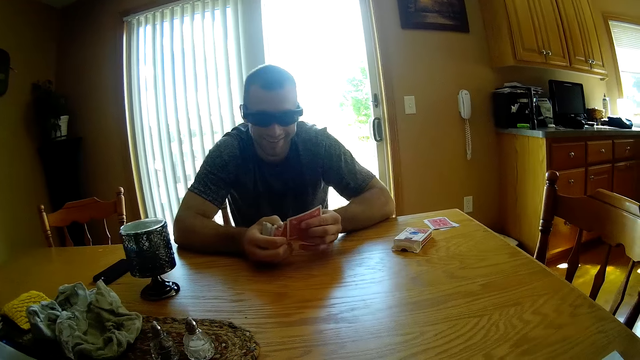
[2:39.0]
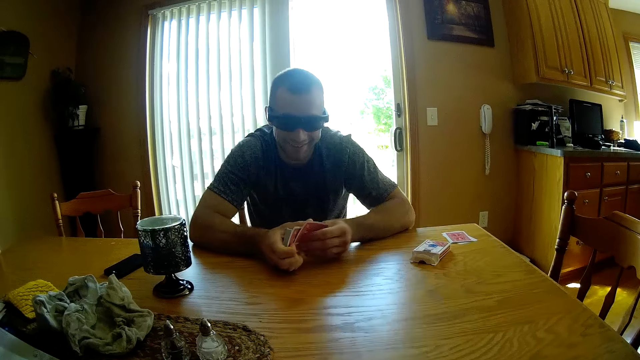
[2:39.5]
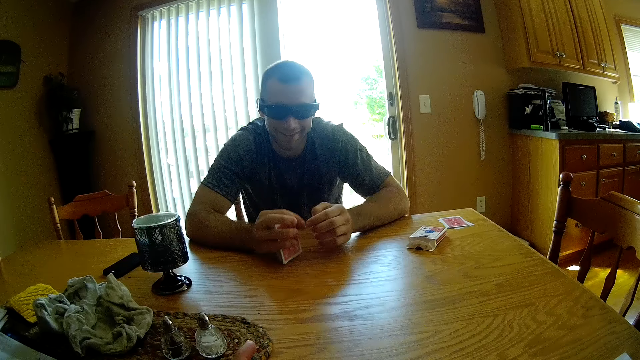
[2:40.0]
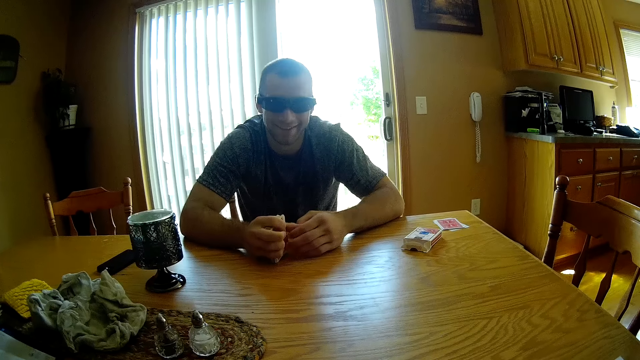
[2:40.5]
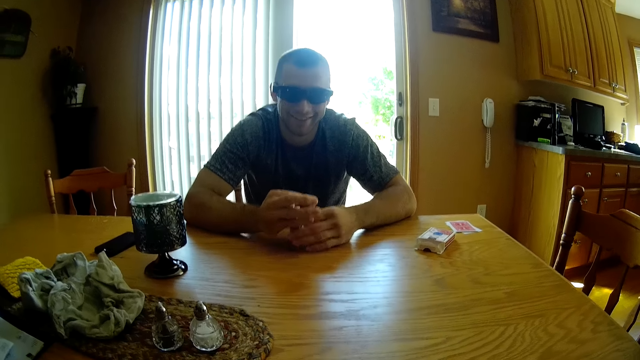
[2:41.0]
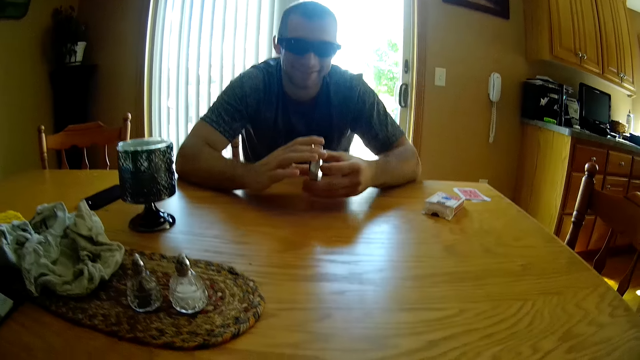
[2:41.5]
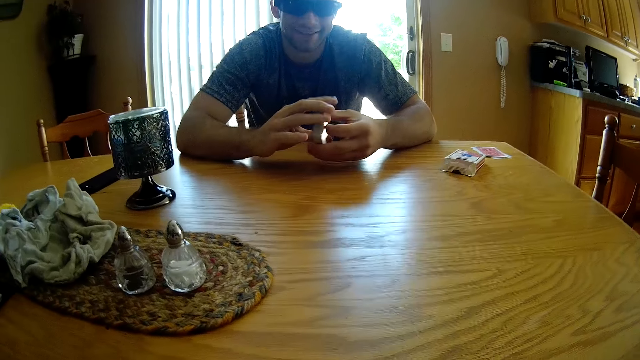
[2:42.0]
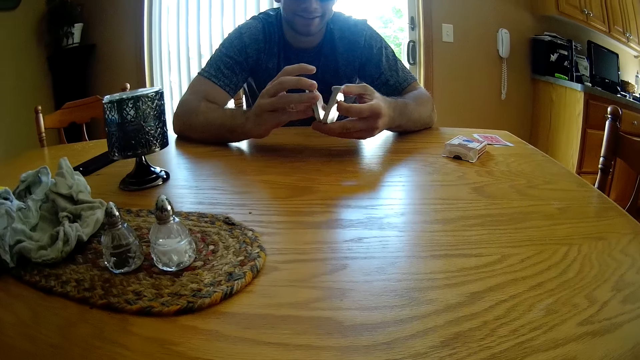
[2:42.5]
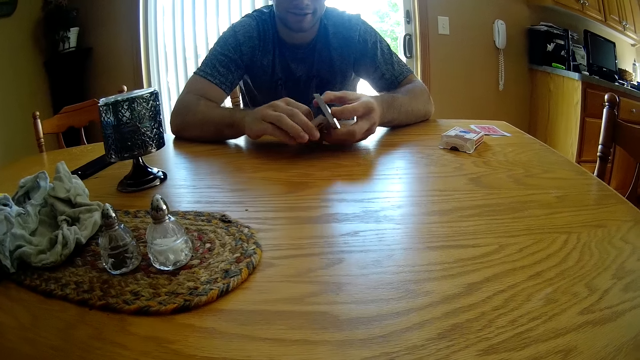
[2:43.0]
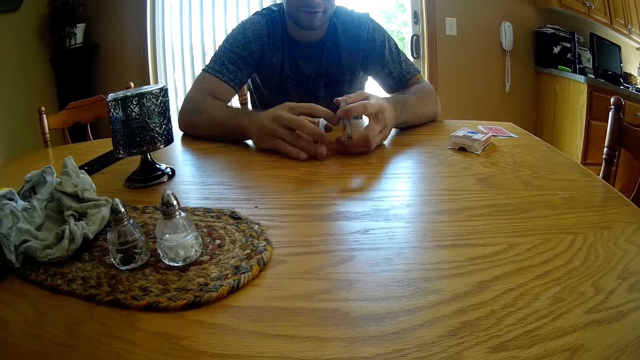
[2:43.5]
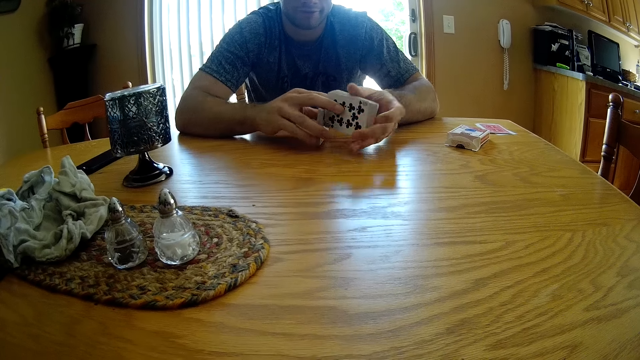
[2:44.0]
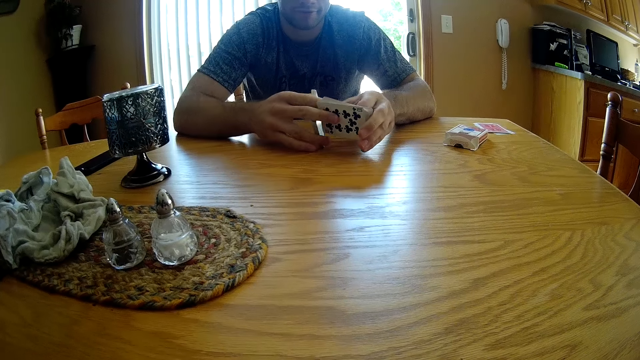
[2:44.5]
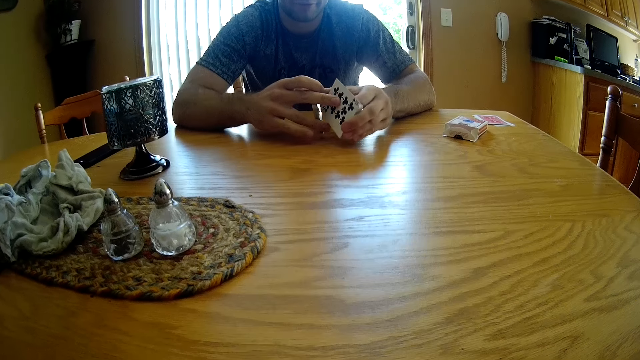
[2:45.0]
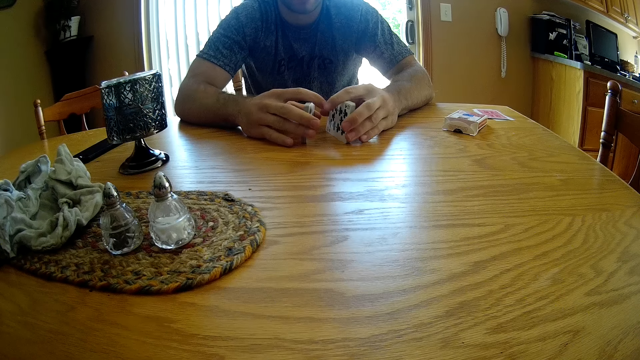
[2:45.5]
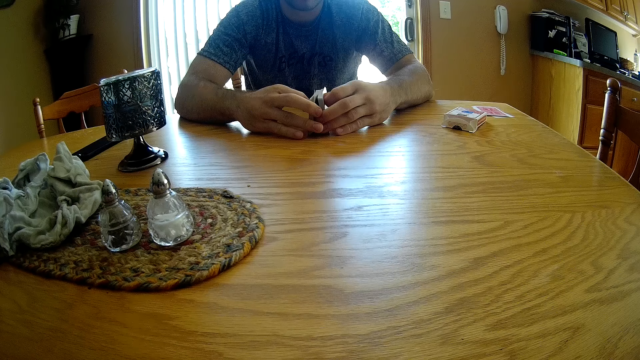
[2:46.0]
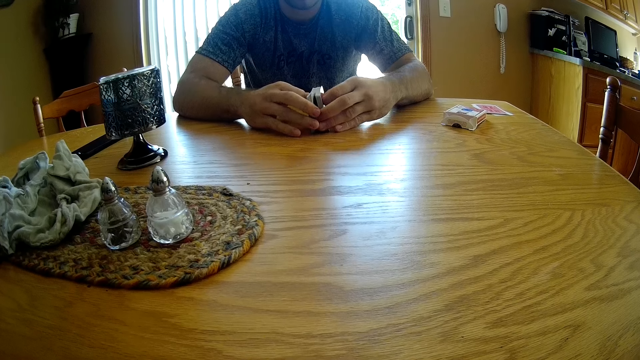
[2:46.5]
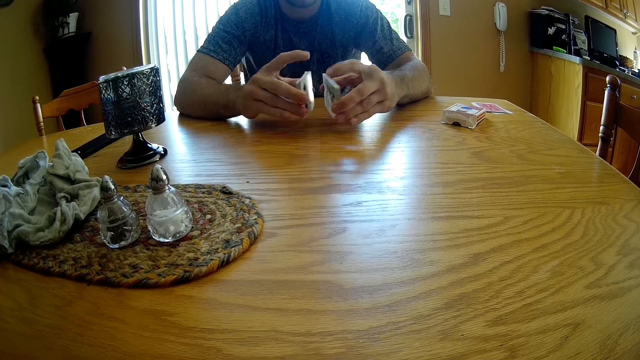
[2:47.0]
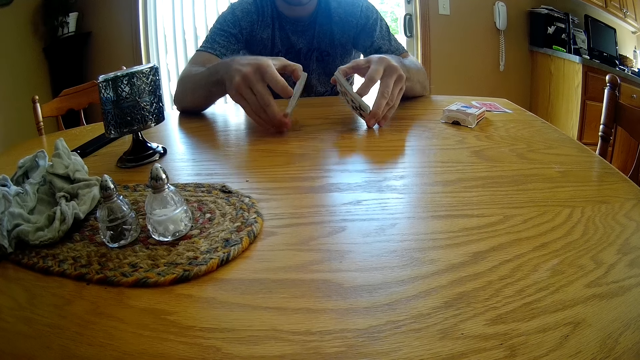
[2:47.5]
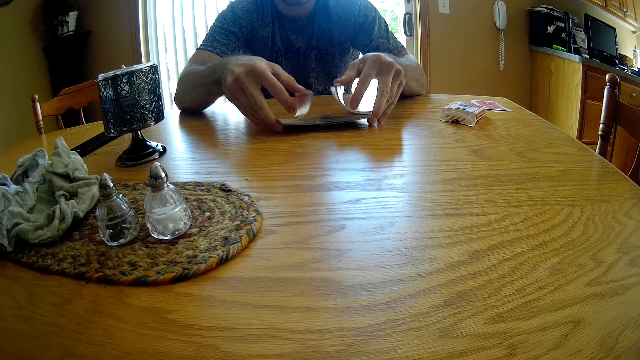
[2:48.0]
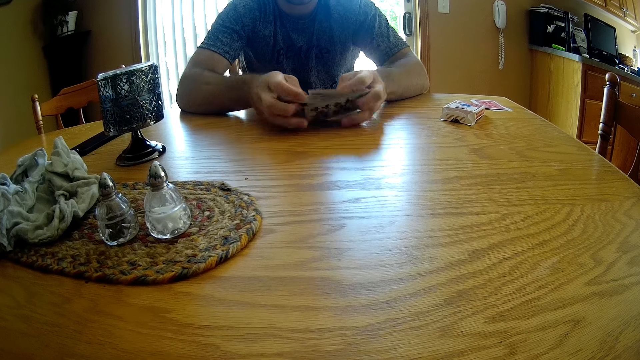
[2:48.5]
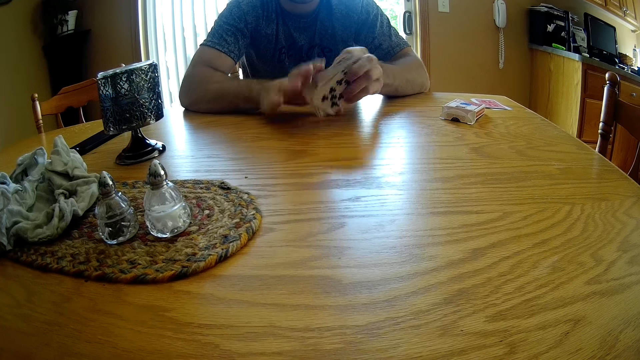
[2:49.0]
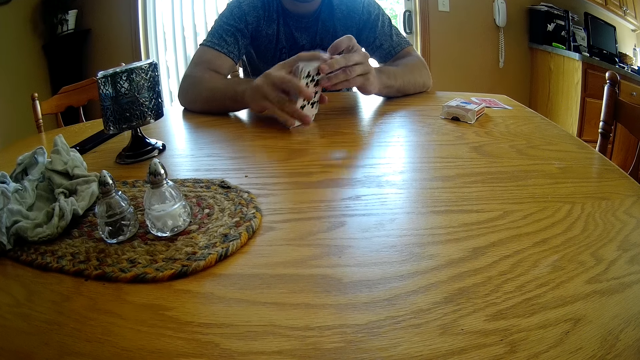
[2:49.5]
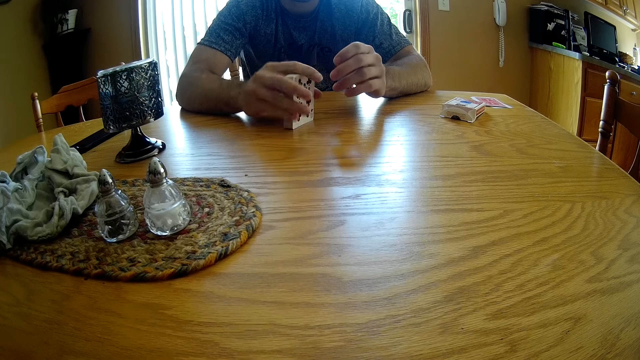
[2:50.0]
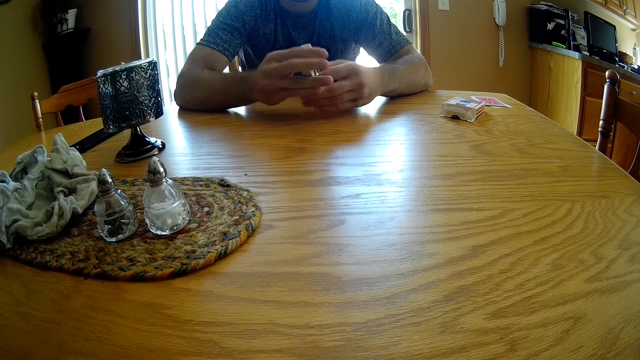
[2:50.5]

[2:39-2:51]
A man taps the play cards on the table. The man holds the play card in his hand and taps the play cards on the table.

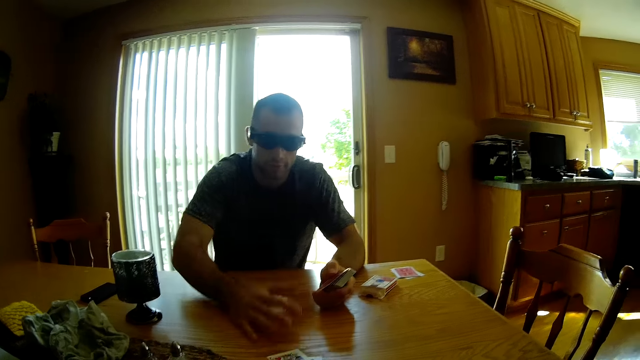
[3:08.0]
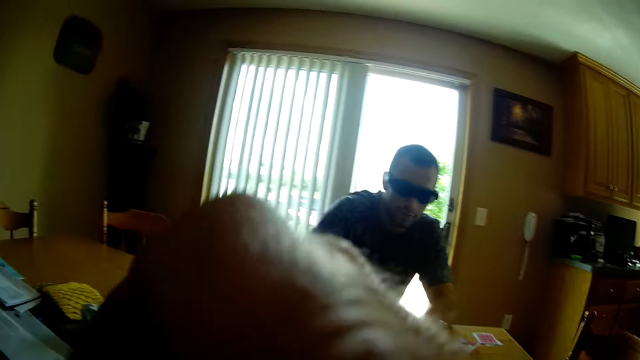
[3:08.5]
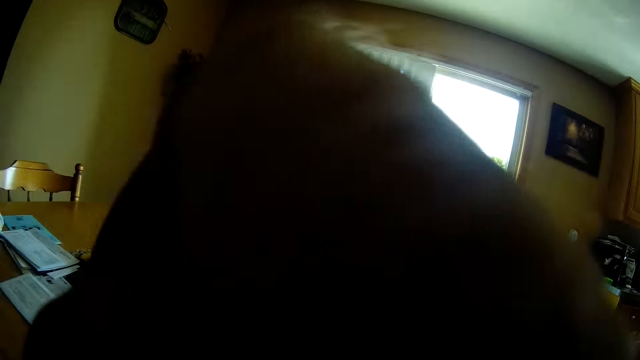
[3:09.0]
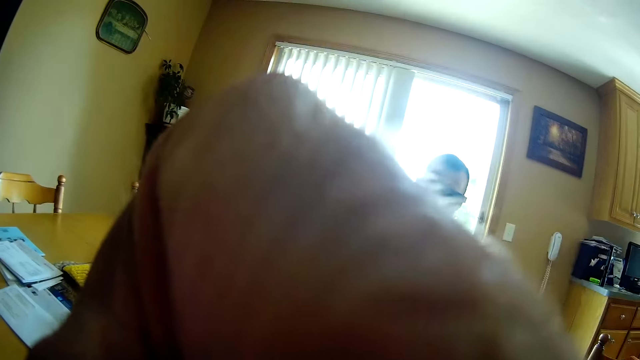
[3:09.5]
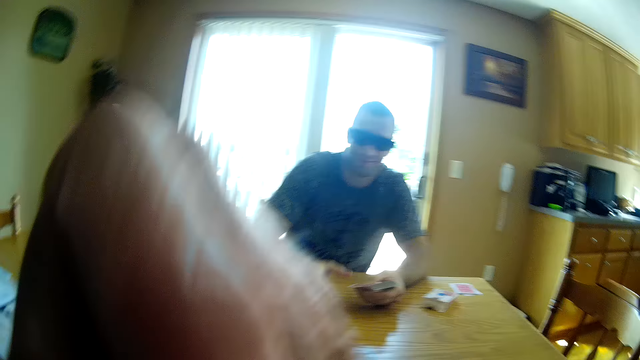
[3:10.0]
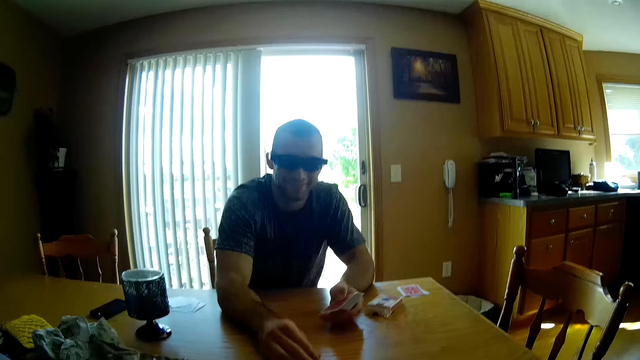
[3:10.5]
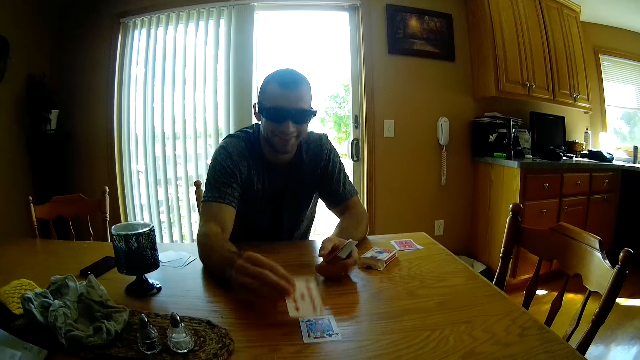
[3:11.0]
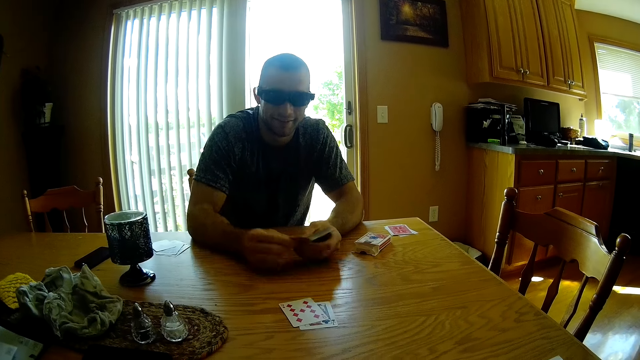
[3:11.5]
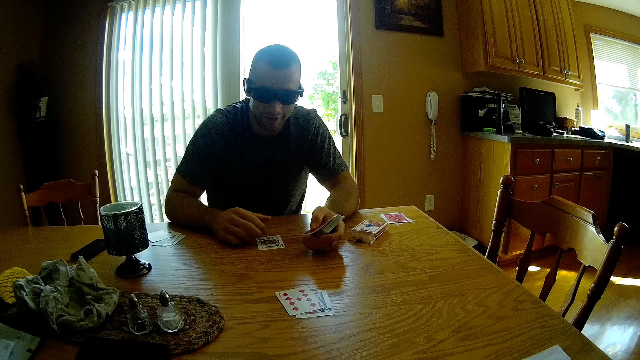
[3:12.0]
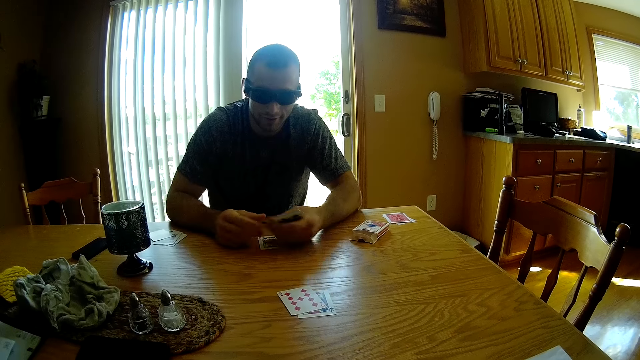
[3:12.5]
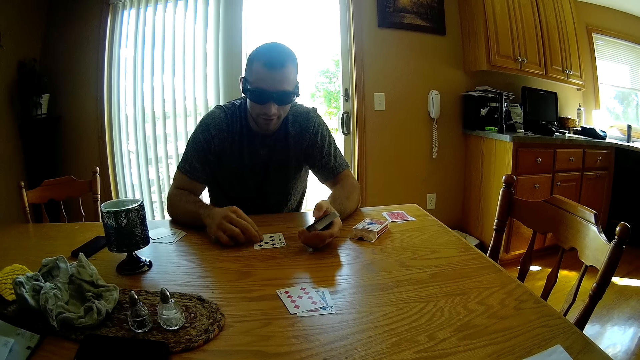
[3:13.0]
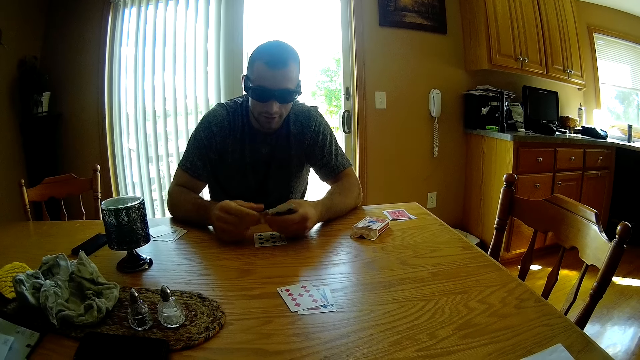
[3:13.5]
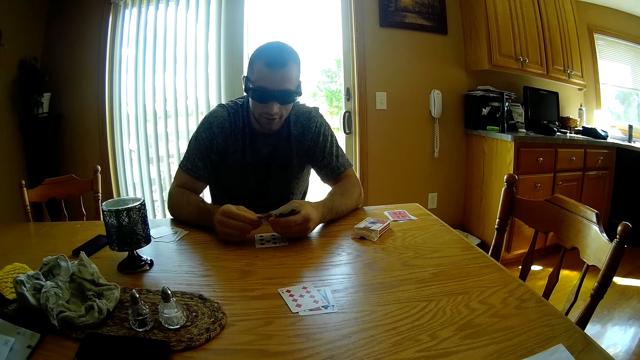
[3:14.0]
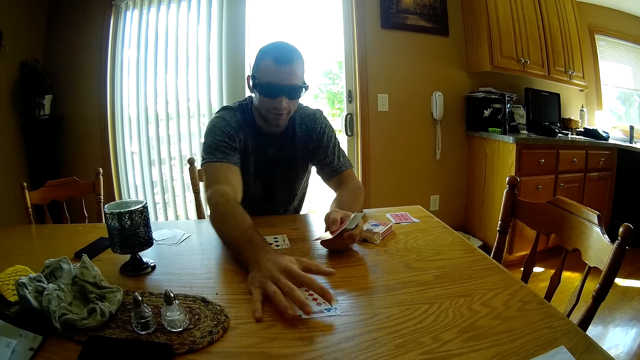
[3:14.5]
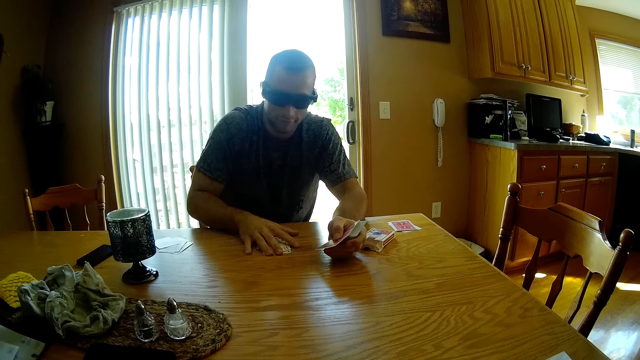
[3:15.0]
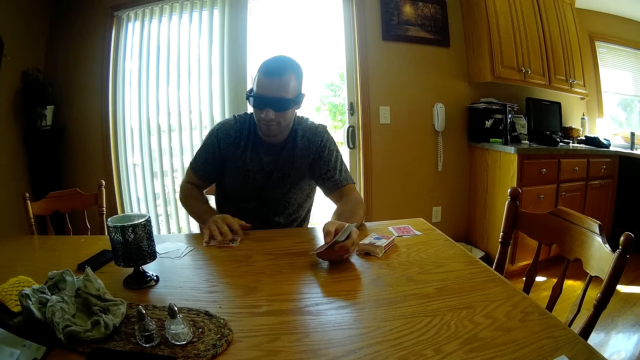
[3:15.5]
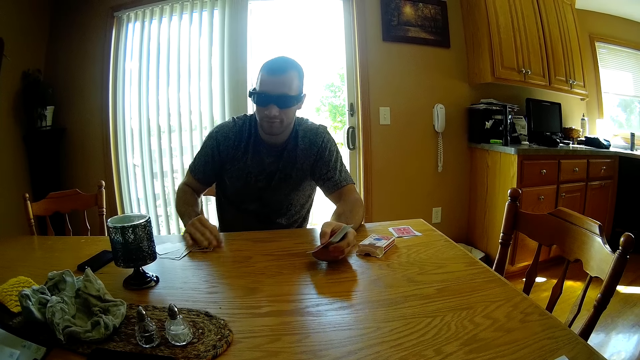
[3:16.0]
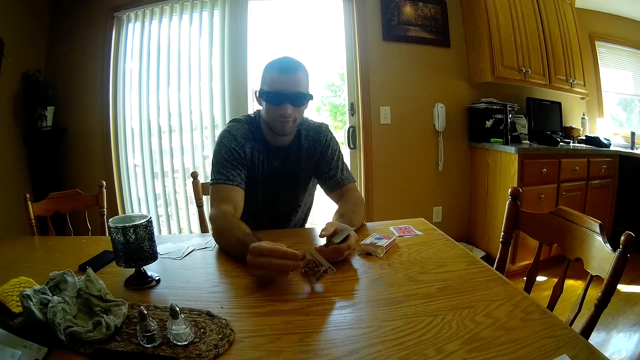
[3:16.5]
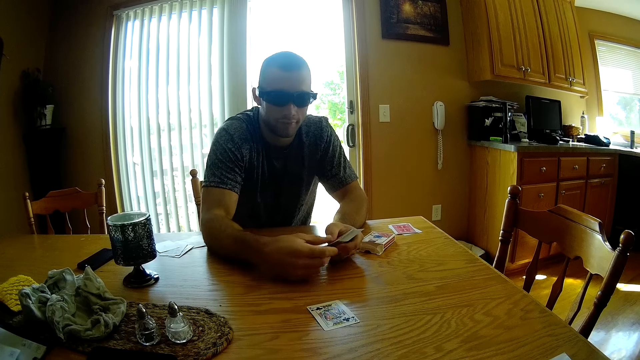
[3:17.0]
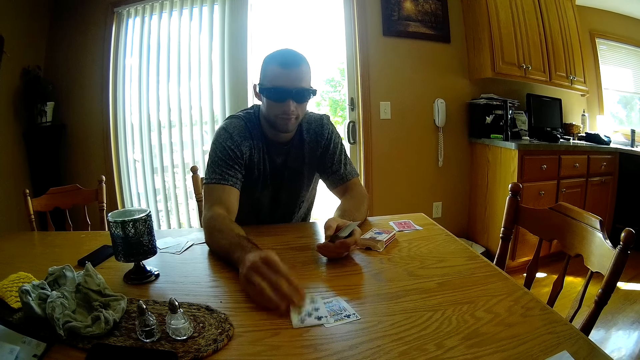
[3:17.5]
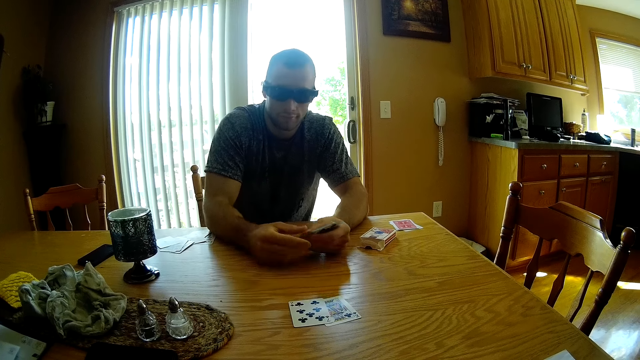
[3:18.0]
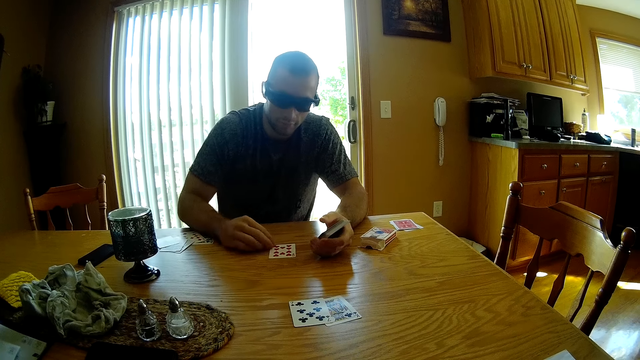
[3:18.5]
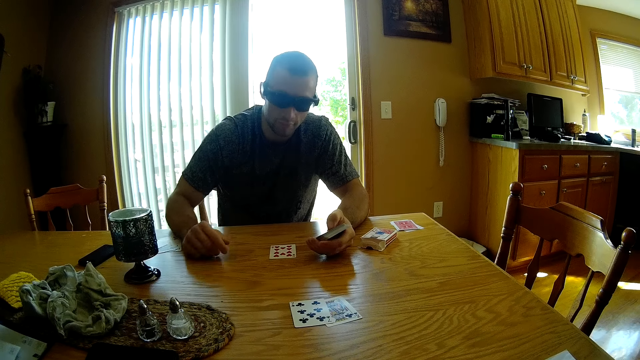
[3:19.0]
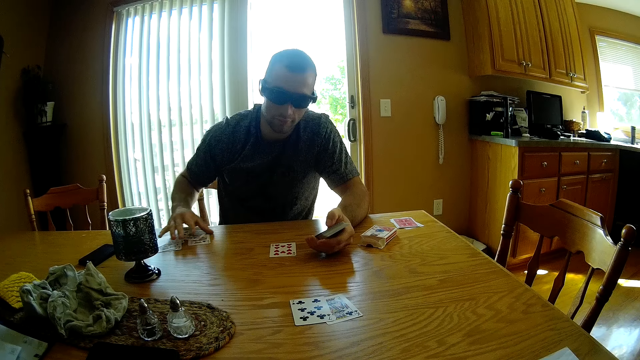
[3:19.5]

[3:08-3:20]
The camera wearer lifts up his hand. A man places cards on the table. The man takes the play cards and places the cards on the table.
